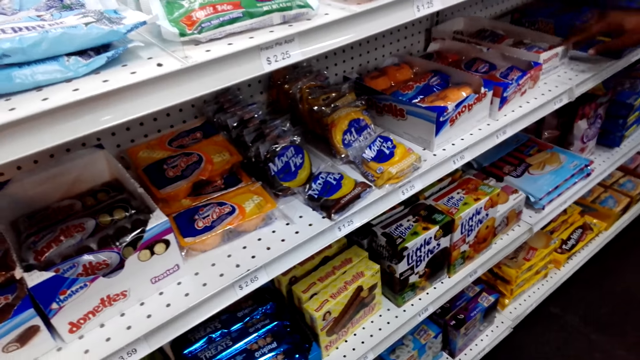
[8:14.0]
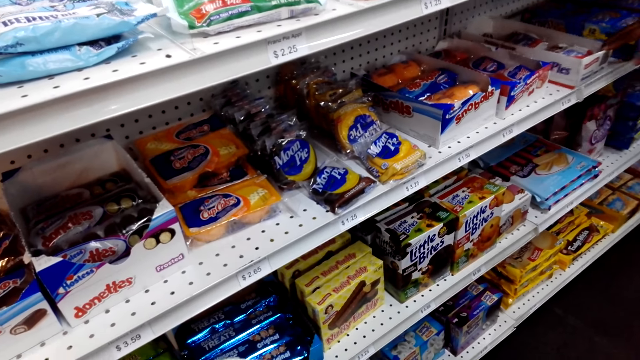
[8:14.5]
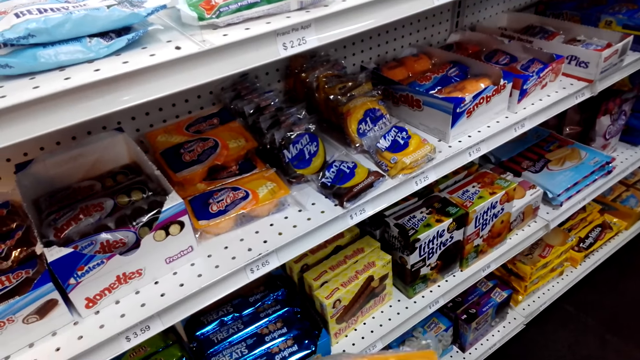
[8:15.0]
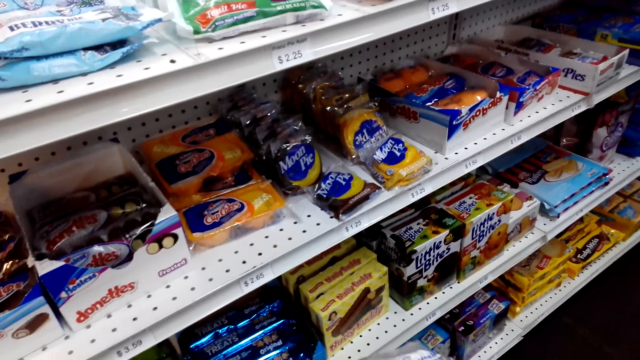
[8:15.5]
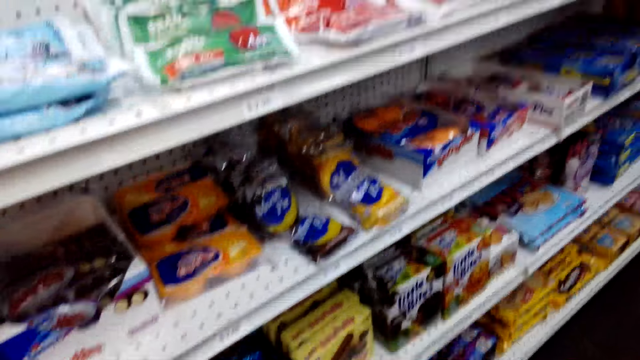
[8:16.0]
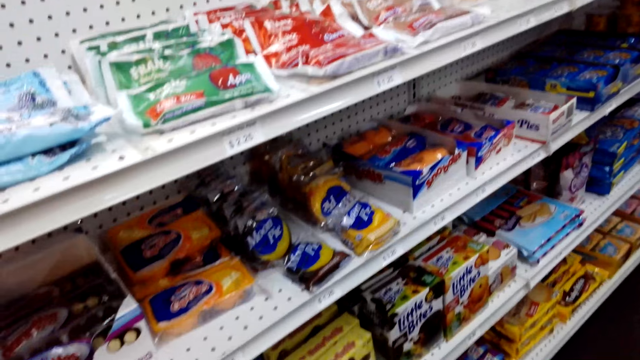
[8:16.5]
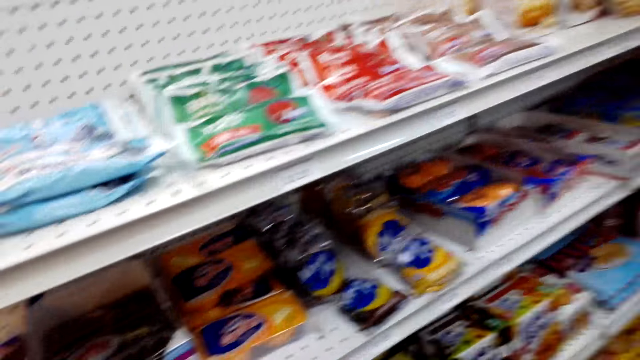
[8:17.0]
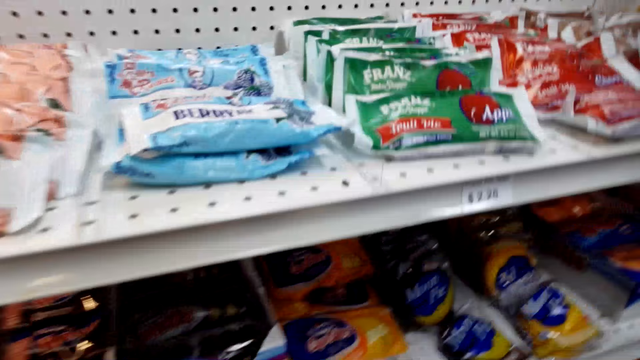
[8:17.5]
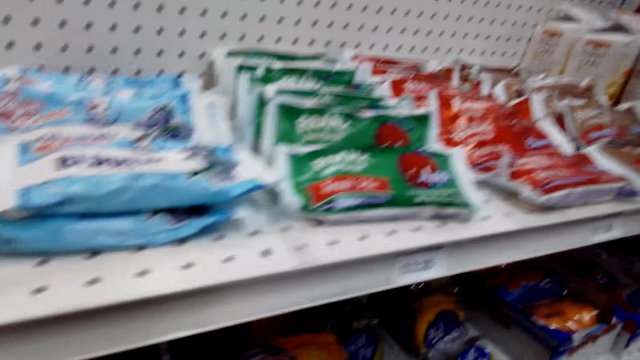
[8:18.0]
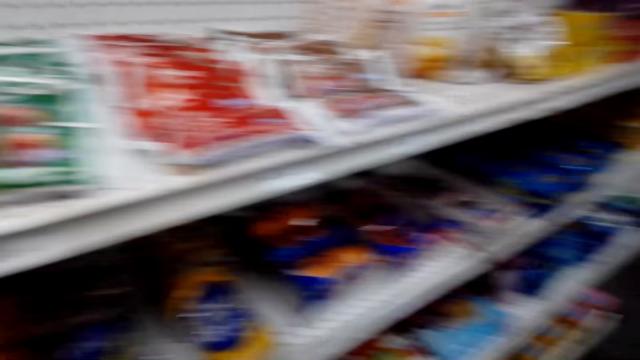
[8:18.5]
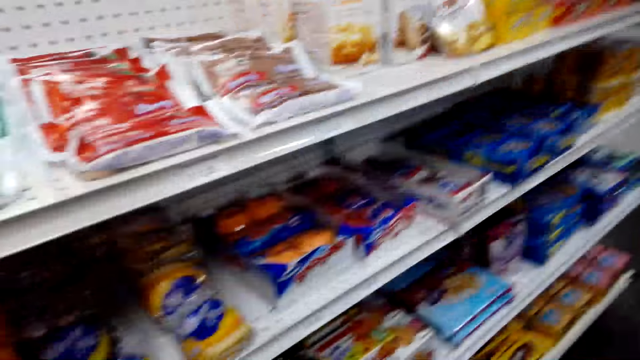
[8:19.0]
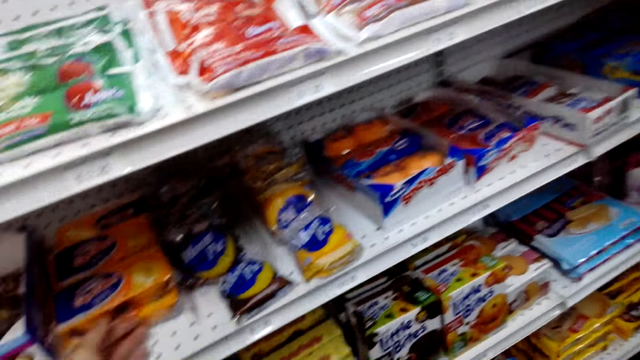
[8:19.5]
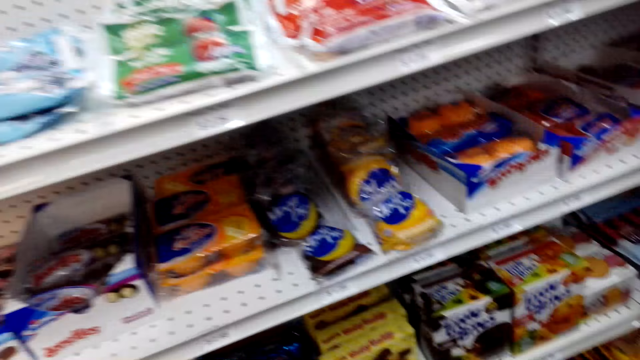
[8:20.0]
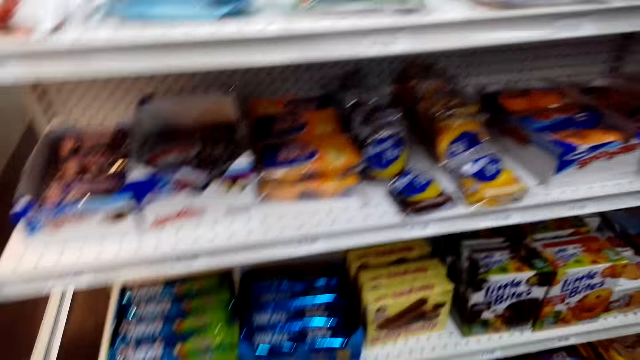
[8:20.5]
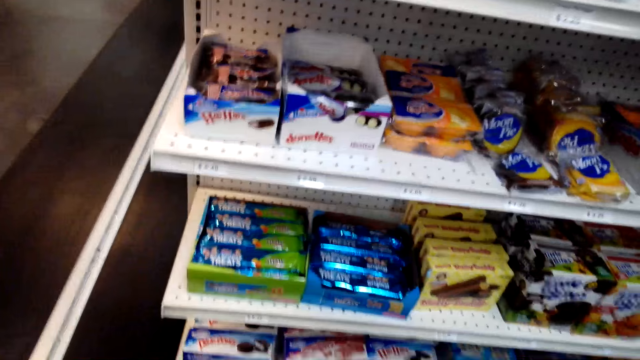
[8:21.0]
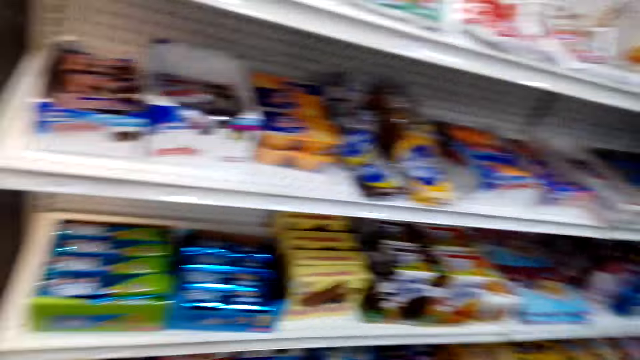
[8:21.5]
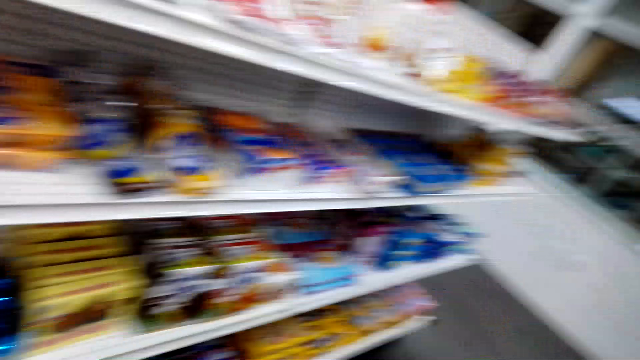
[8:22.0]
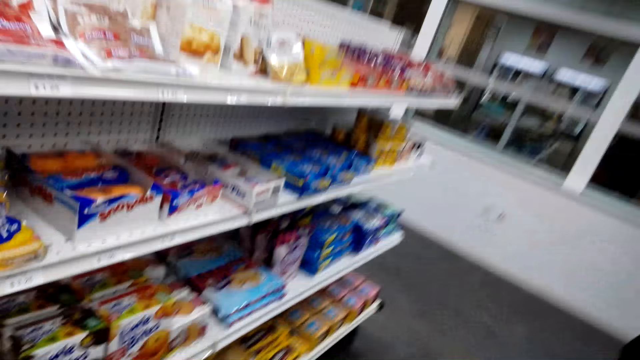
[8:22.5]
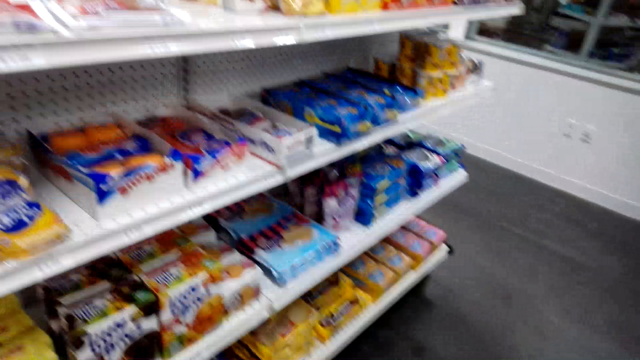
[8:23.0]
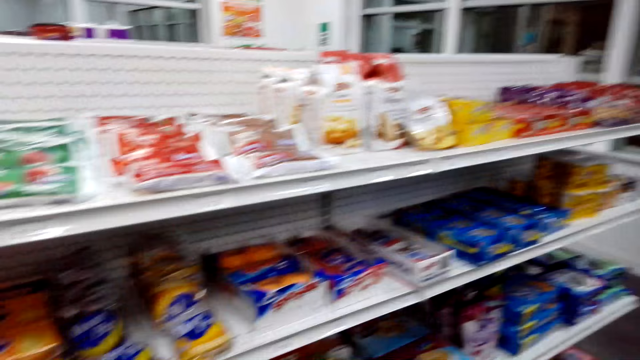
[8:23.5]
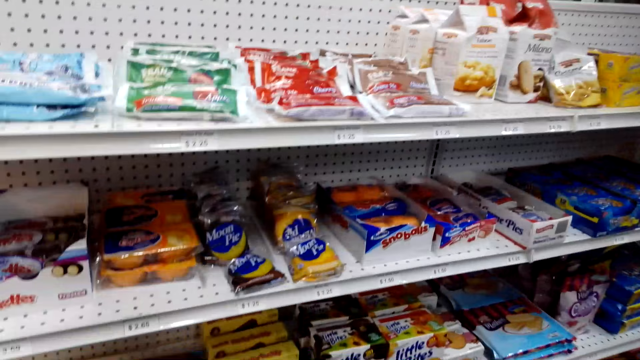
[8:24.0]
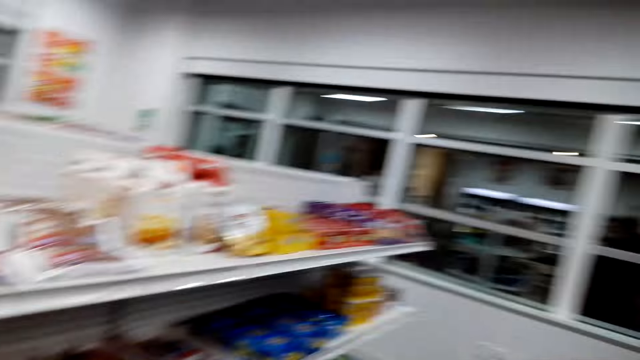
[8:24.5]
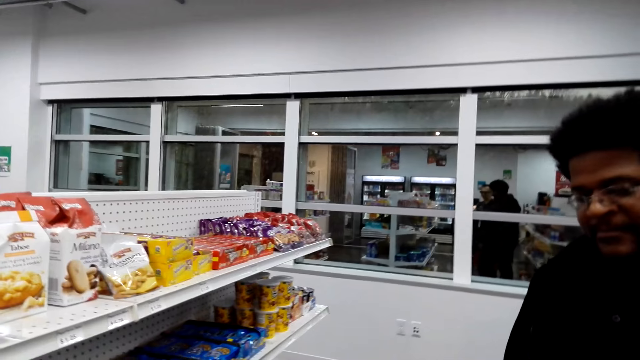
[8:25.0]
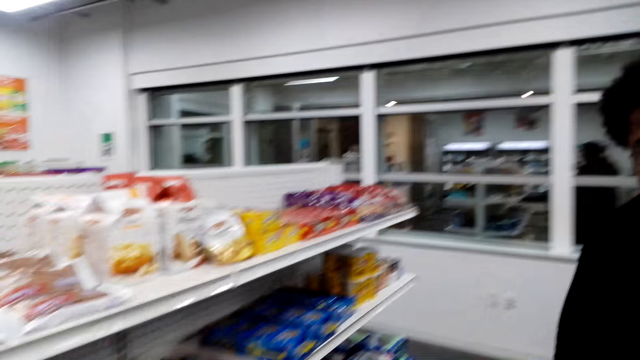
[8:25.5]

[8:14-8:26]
The man moves the moon pie box on a shelf. The camera wearer interacts with the man.

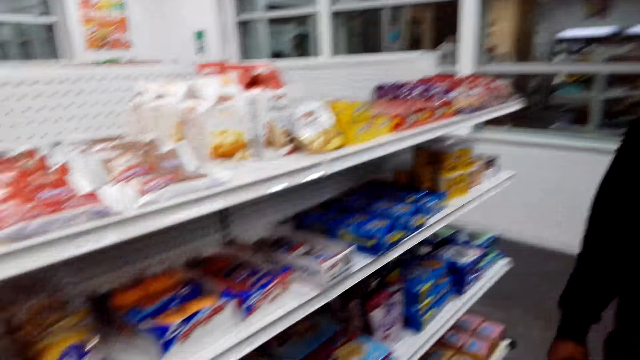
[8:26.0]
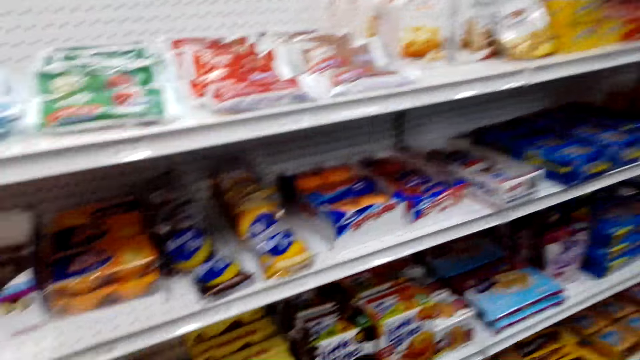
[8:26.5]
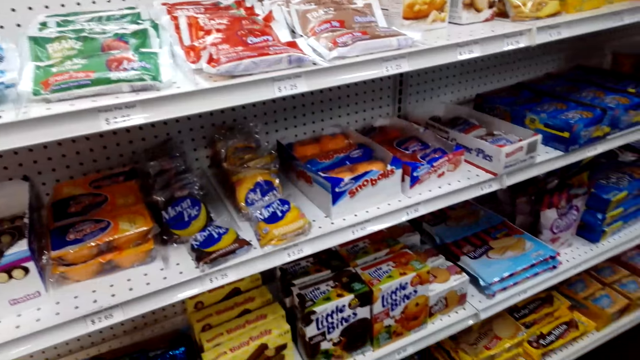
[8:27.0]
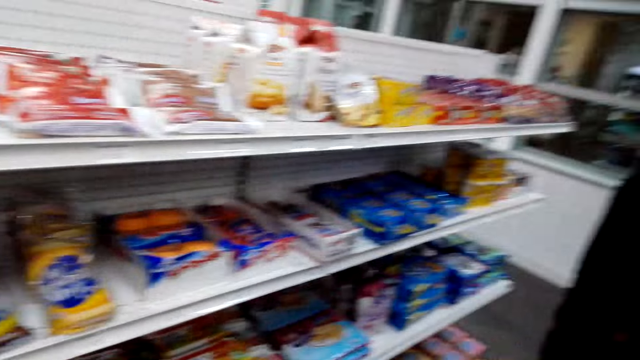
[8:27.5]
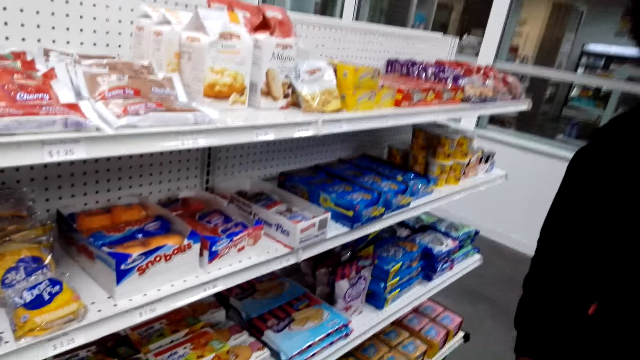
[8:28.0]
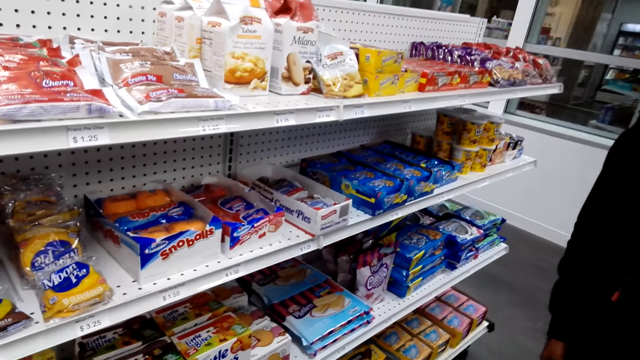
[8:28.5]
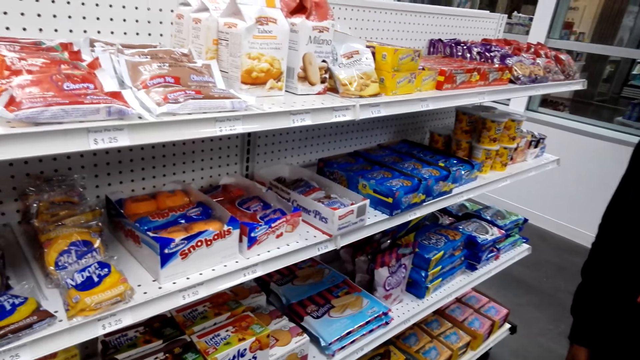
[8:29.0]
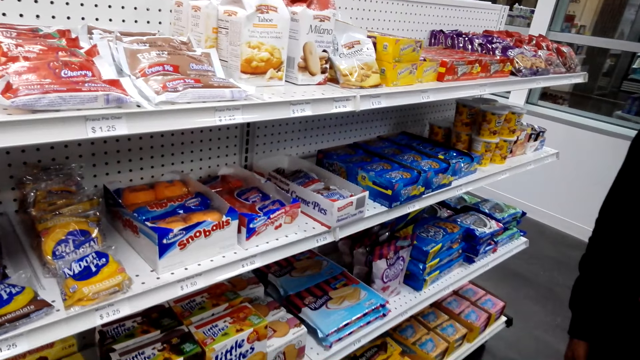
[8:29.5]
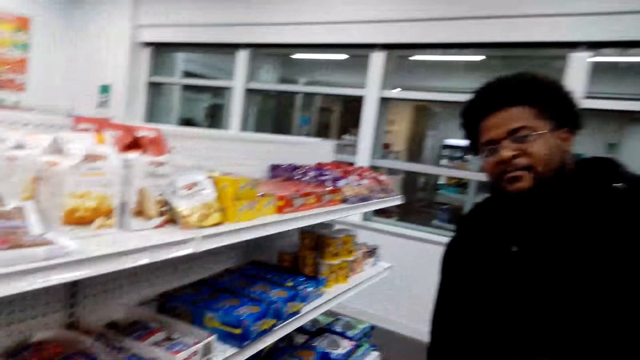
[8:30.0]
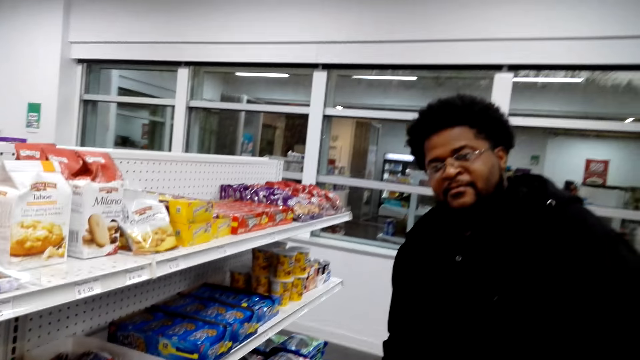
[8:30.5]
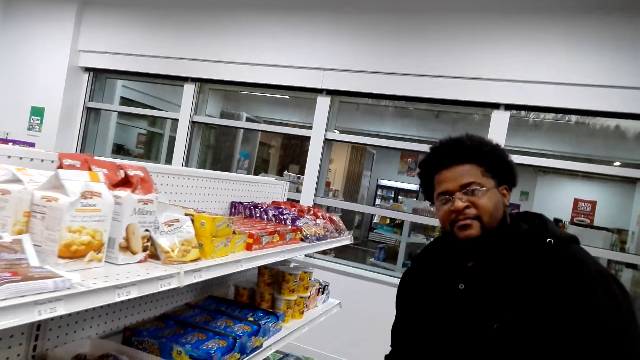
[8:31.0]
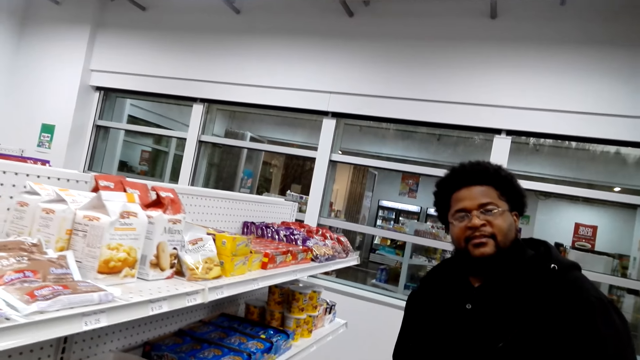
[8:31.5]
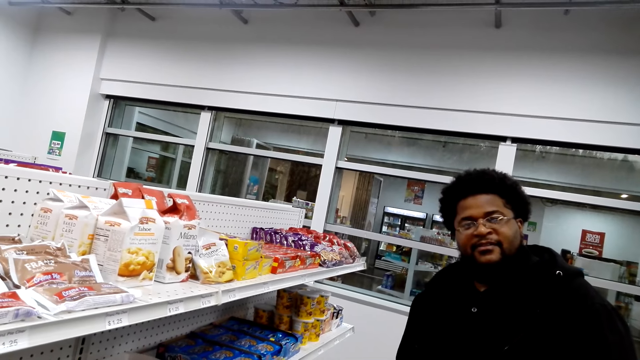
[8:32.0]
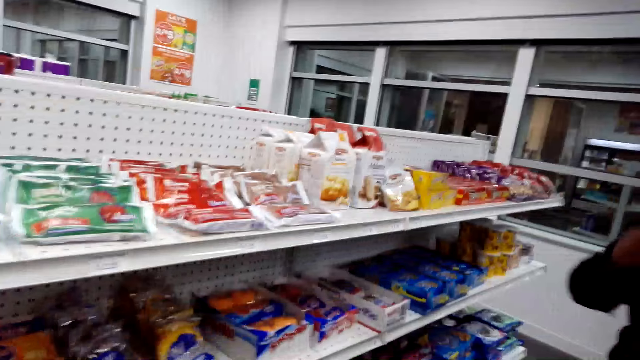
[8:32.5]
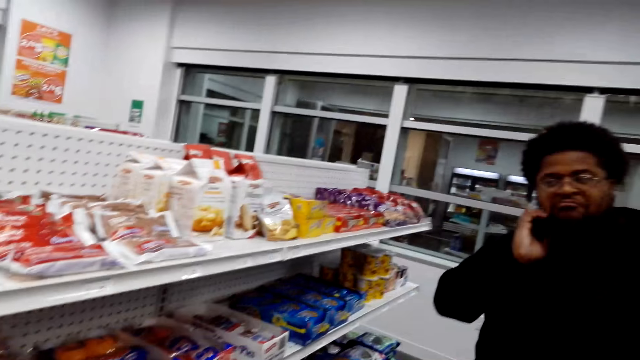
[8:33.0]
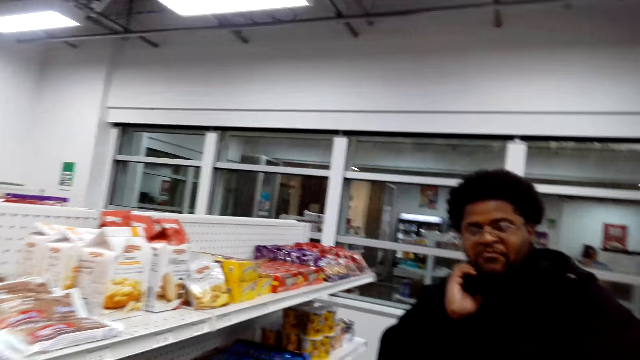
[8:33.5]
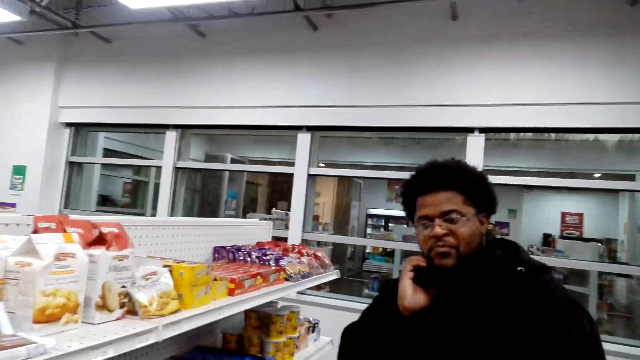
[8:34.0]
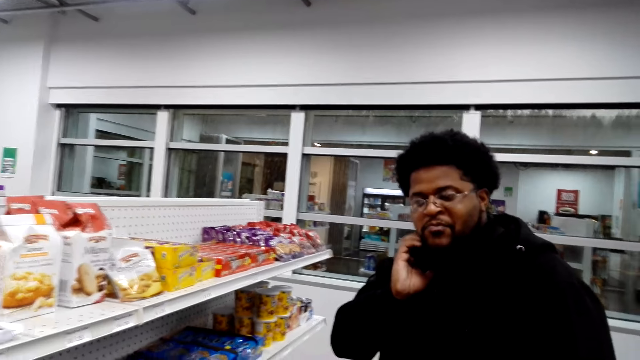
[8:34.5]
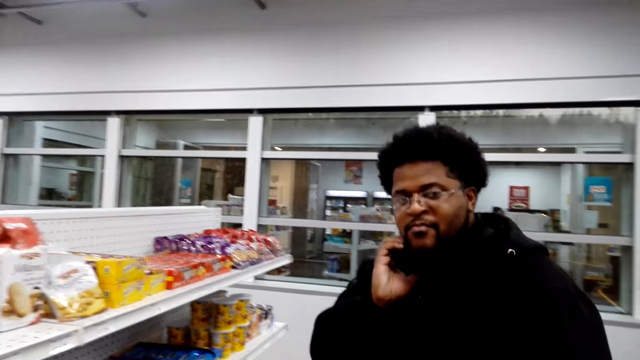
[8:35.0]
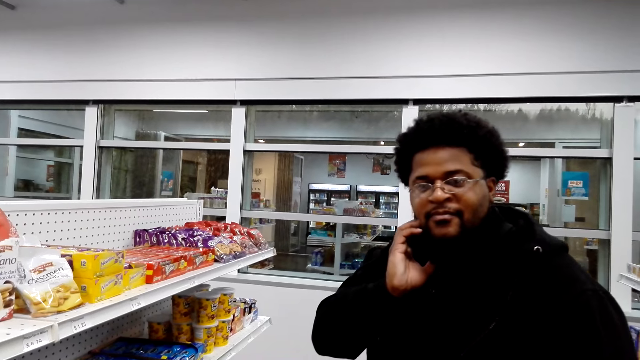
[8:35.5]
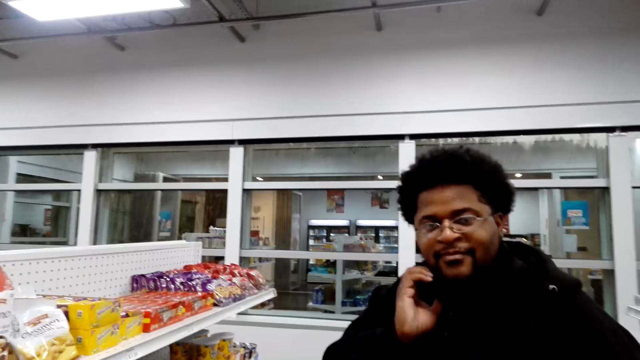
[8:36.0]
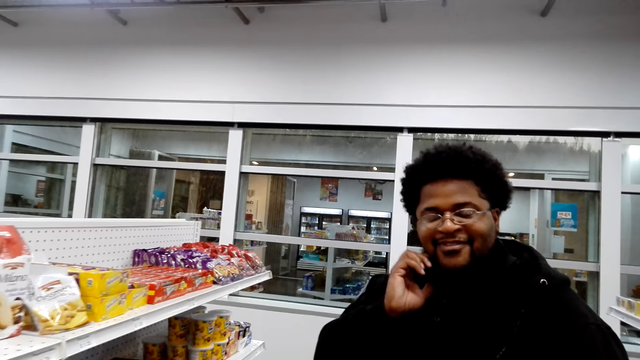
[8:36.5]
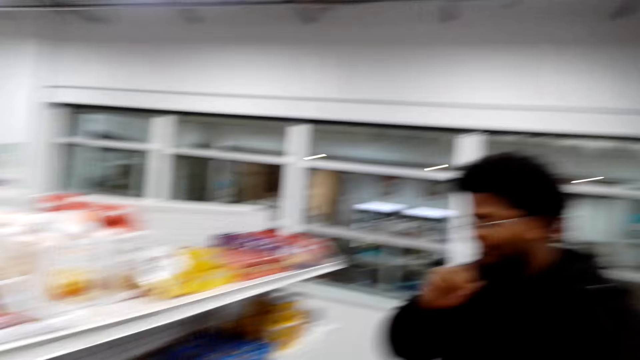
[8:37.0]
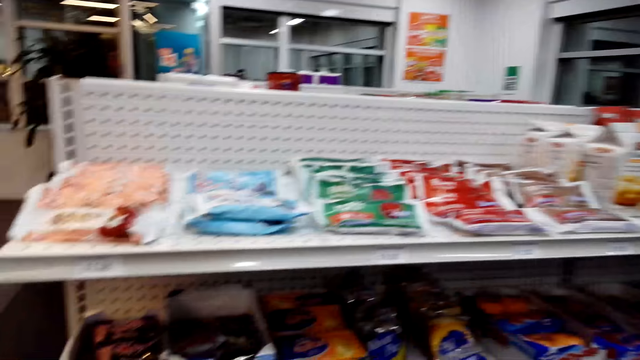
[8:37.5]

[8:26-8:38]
The man moves his hand around the cheek and scratches himself.
